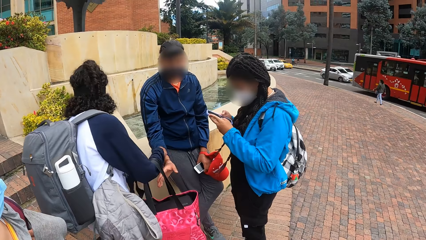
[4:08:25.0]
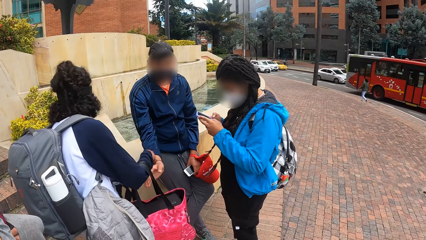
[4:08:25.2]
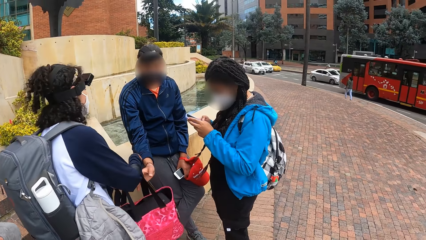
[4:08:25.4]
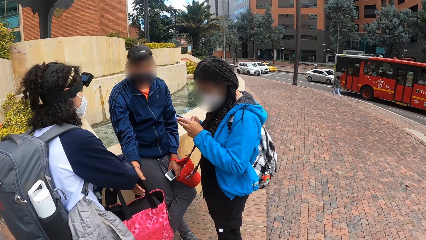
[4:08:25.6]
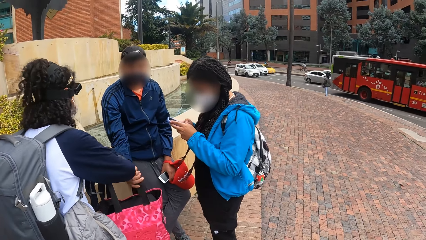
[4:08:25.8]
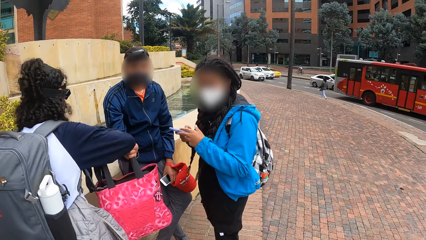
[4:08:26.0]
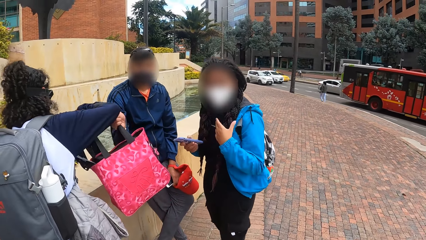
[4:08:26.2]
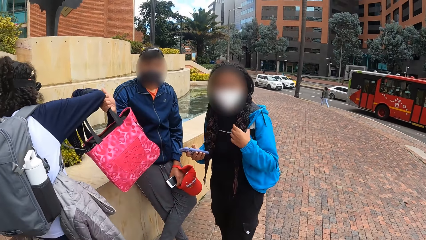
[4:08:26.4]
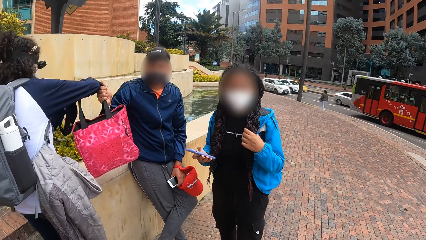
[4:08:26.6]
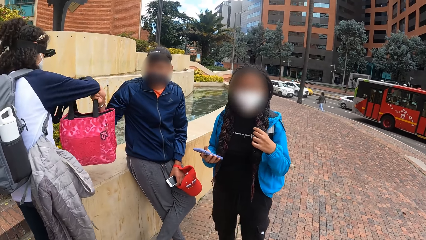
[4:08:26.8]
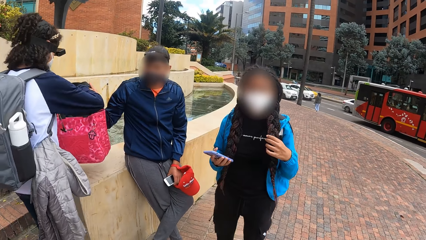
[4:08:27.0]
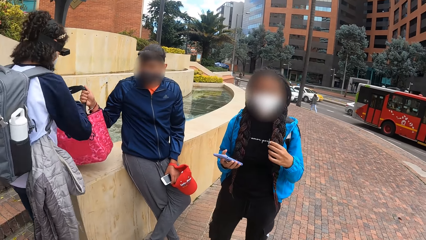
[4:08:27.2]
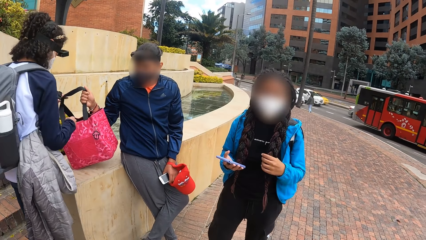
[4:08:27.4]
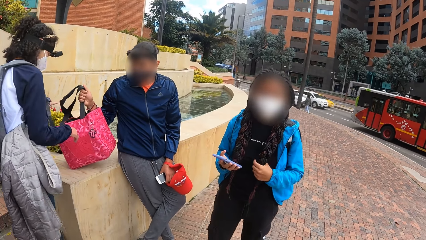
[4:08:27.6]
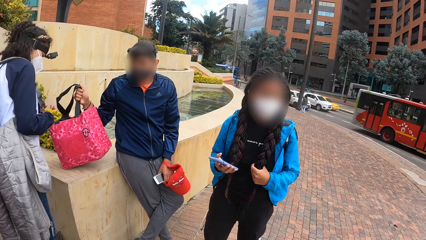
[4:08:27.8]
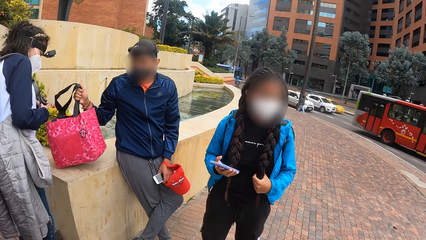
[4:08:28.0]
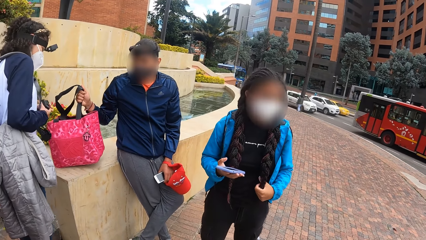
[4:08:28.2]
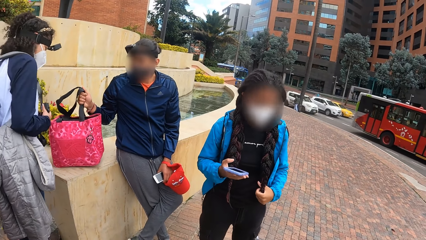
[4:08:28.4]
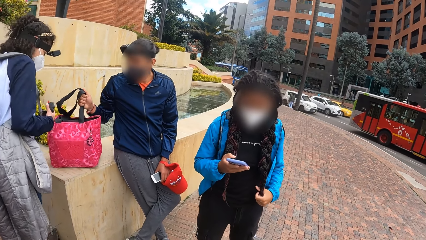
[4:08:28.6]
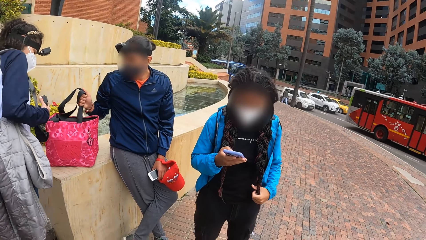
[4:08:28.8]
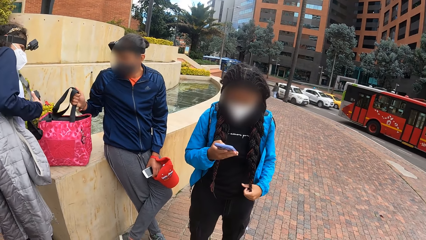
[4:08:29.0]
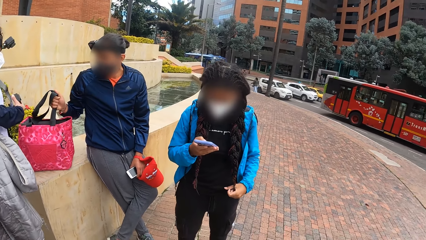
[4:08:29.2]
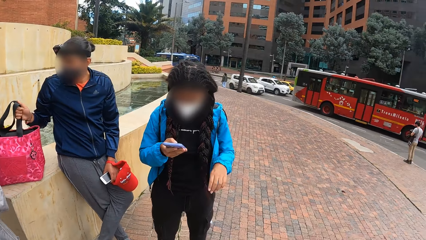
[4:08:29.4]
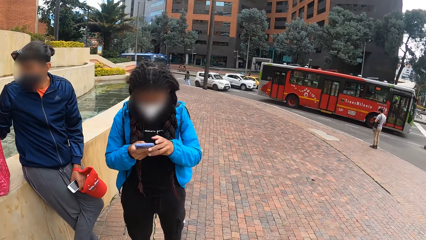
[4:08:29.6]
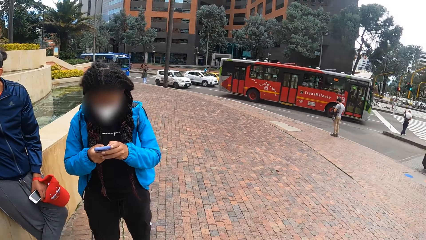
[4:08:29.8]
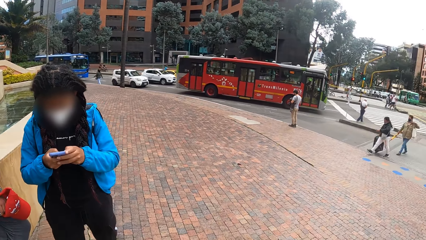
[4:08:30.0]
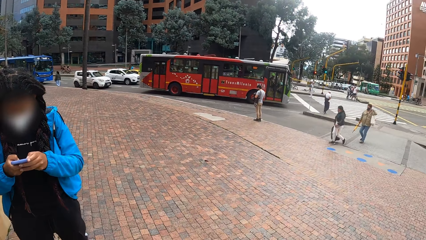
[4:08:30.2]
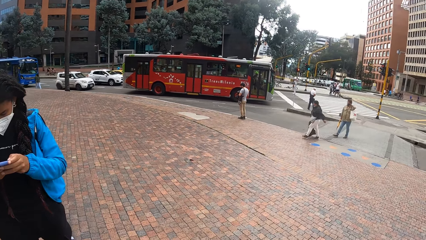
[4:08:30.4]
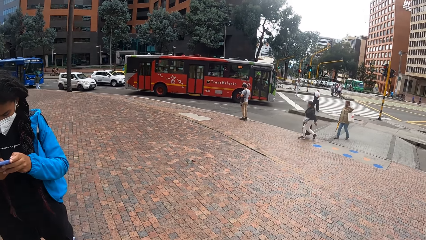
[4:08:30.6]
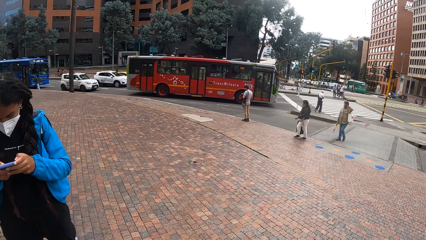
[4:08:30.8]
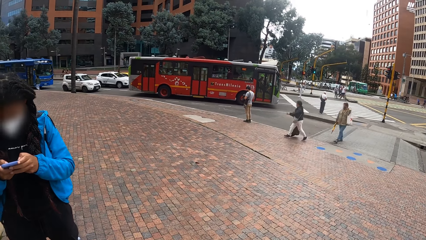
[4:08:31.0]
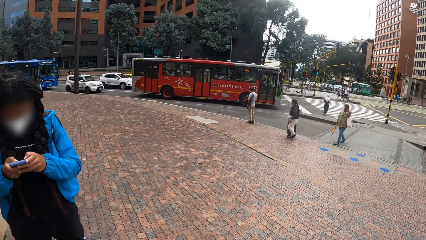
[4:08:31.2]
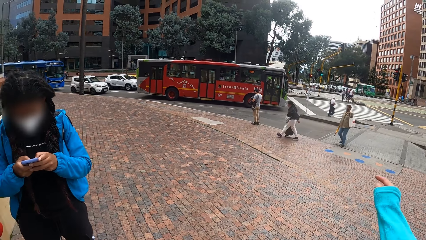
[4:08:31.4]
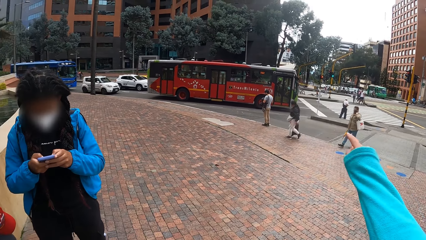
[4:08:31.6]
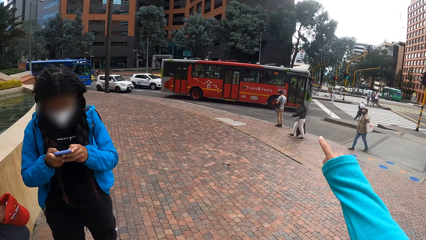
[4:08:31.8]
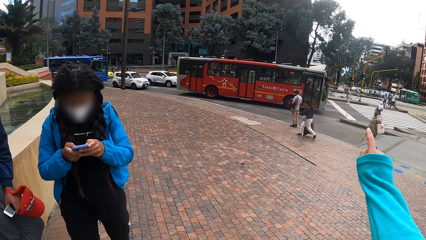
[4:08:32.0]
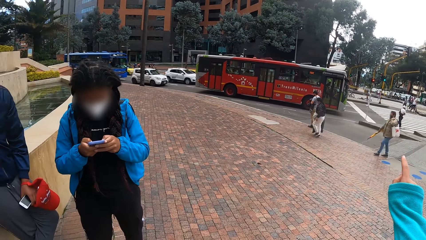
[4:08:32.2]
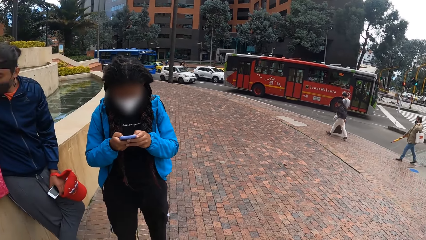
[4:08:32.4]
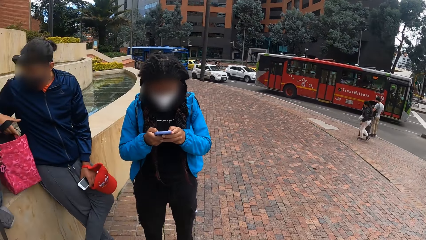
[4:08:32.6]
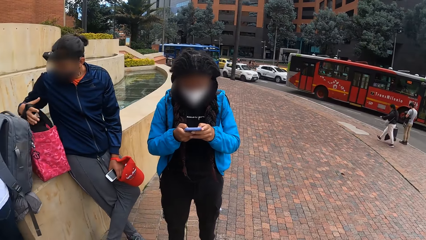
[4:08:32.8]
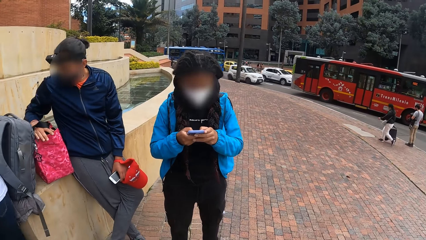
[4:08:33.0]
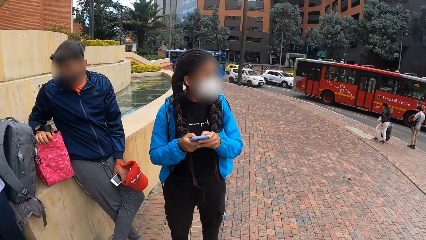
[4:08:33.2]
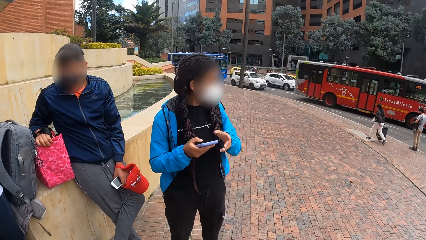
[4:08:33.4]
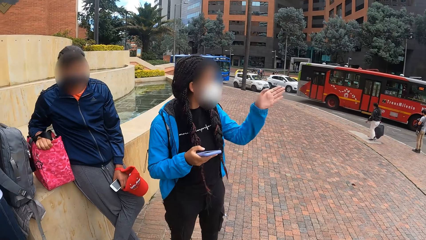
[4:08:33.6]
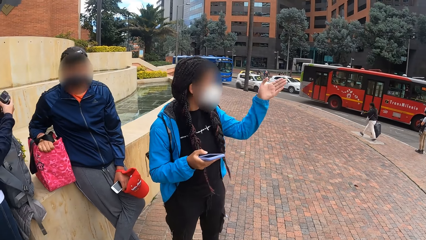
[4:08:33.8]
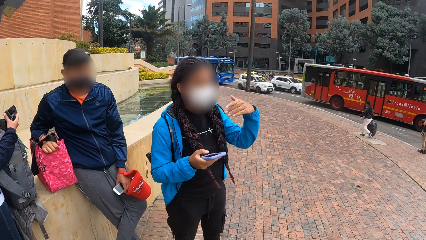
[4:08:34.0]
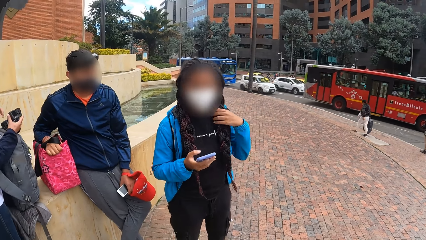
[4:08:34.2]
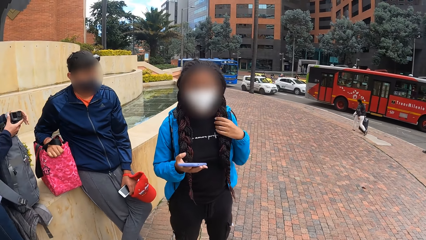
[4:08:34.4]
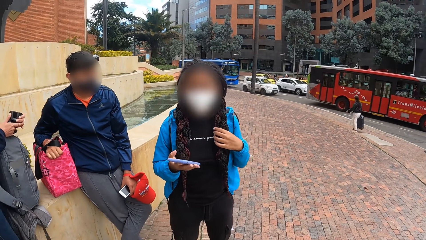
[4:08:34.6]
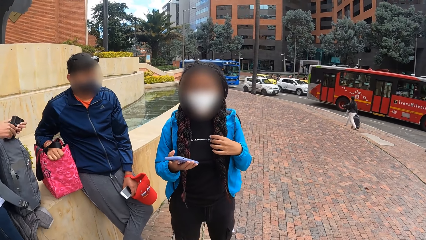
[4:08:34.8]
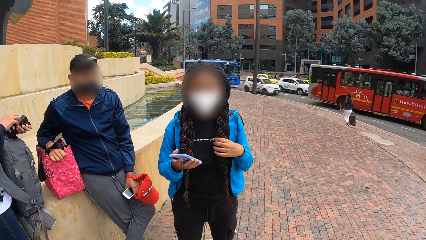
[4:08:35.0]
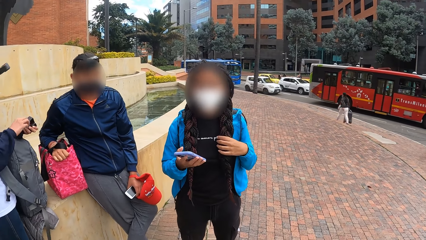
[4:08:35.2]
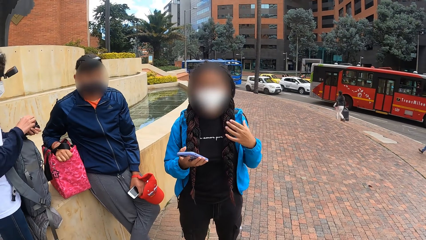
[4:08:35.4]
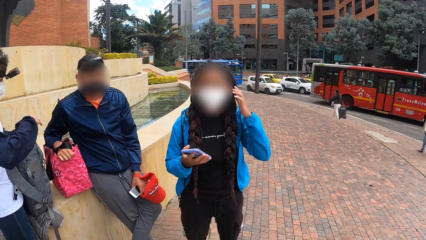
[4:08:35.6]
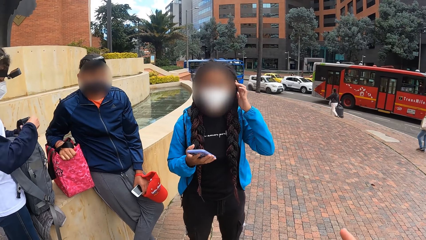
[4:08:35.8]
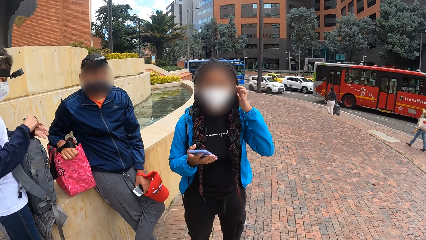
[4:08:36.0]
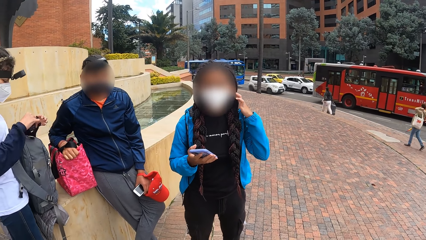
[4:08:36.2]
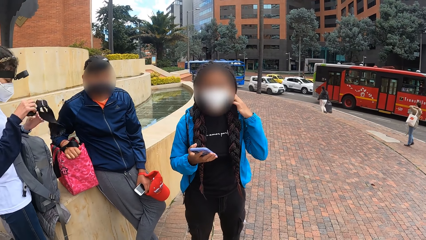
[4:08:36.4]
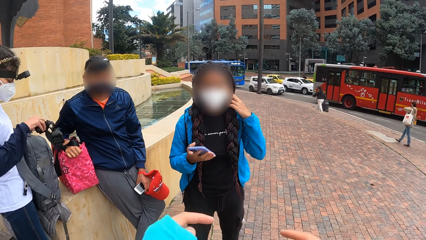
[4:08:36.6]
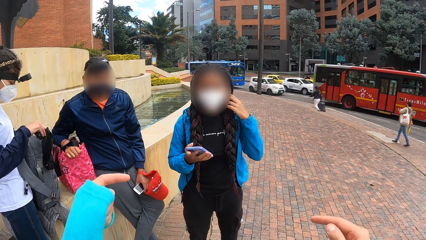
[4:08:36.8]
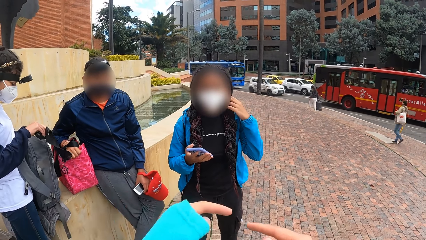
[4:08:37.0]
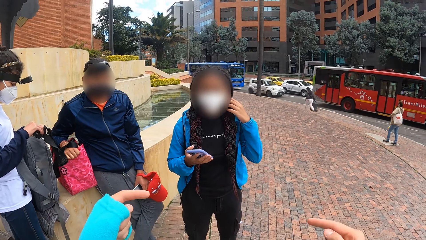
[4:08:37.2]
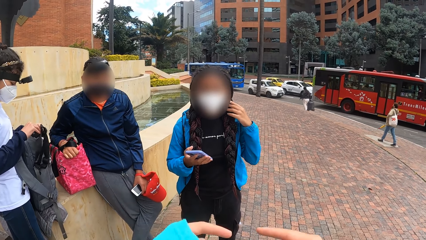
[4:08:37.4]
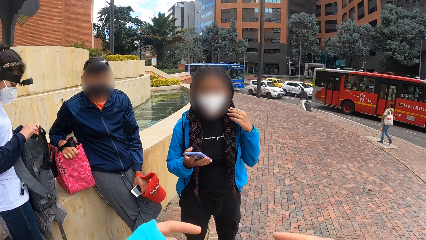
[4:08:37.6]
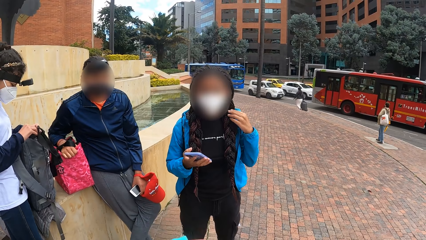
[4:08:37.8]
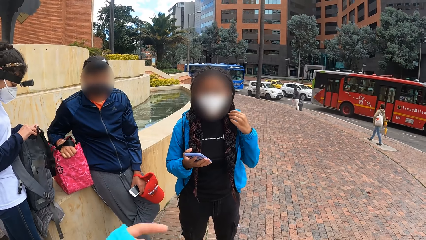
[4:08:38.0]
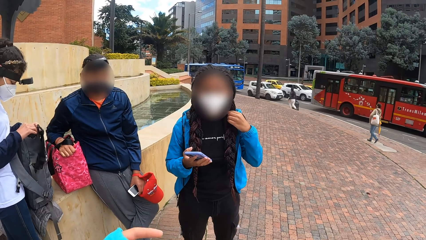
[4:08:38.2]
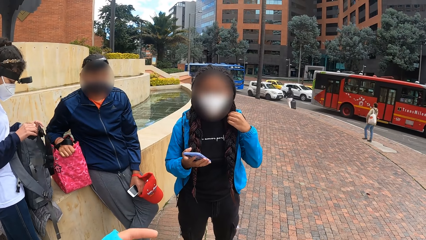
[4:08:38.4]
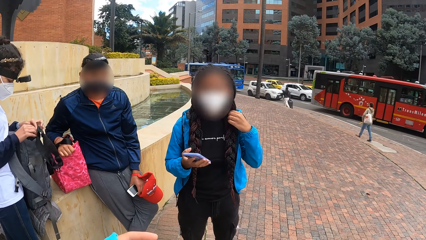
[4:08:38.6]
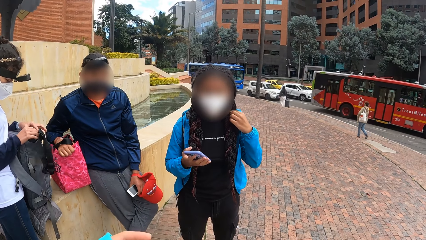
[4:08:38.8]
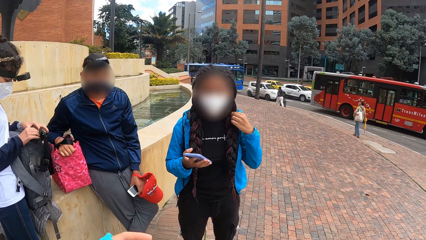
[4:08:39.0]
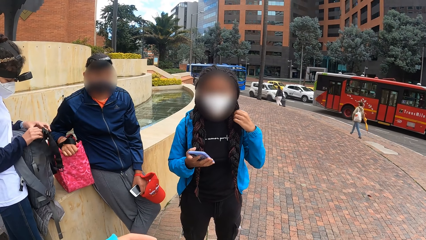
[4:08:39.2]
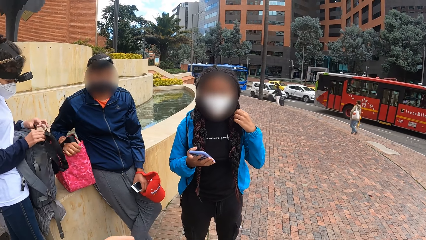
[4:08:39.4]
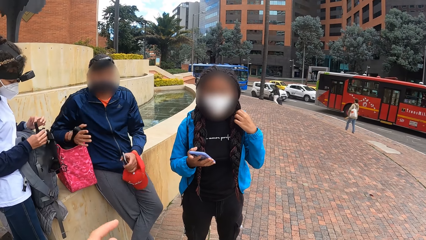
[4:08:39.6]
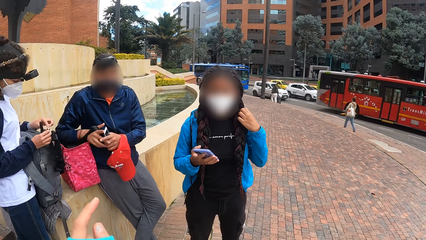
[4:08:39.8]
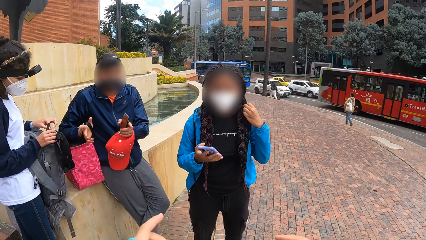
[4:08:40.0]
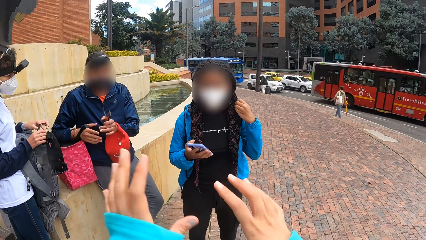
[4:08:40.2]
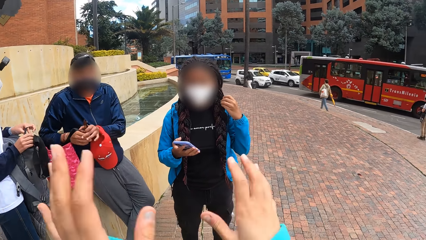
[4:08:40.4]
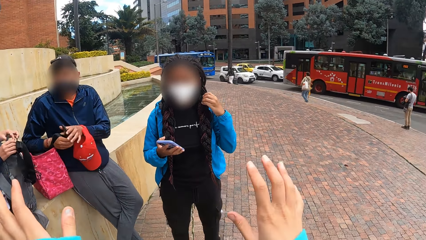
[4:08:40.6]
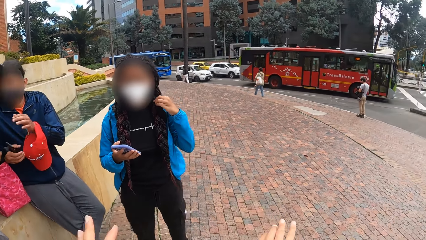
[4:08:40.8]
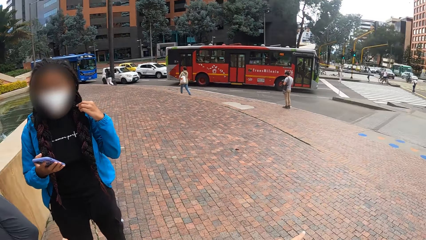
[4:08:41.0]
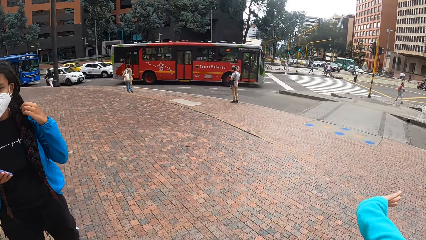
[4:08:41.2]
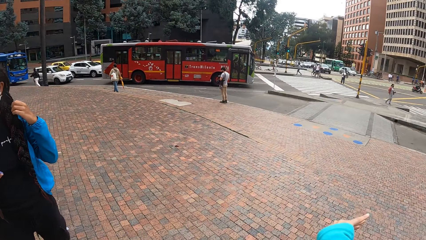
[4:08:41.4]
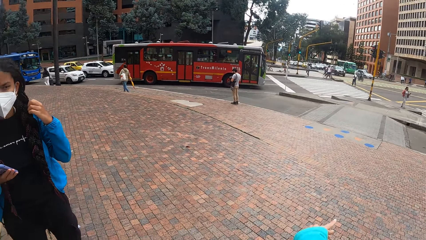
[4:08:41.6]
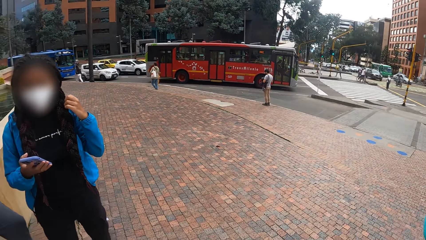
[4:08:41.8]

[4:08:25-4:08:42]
A man takes a bag from a woman with his right hand. The camera wearer interacts with another woman and the man. The first woman lifts the bag with her right hand. The man drops the bag on a block retaining wall with his right hand. A boy holds the bag. The other woman holds her hair with her left hand. The other woman operates the phone in her right hand and operates the phone with both hands. The camera wearer looks at a bus and points at the bus. A girl points at the bus. The first woman examines the camera with both hands. The other woman touches her hair with her left hand. The camera wearer looks at the girl. She moves her hands.
